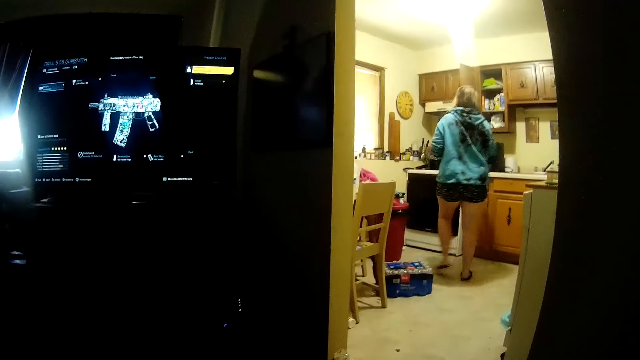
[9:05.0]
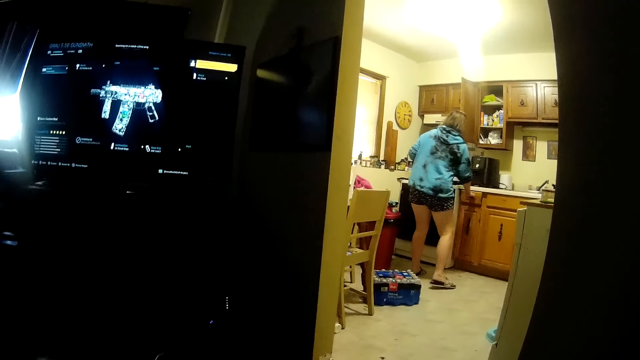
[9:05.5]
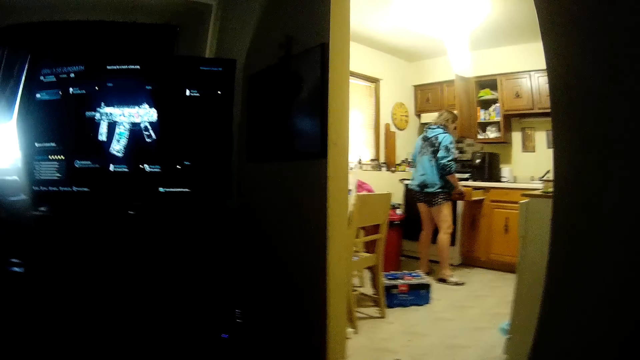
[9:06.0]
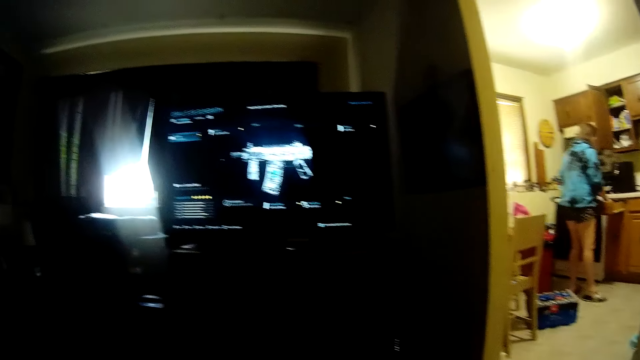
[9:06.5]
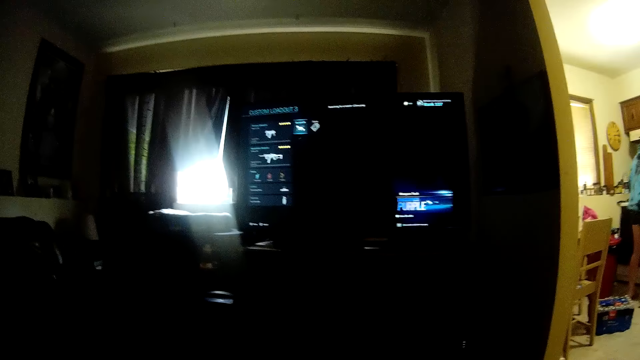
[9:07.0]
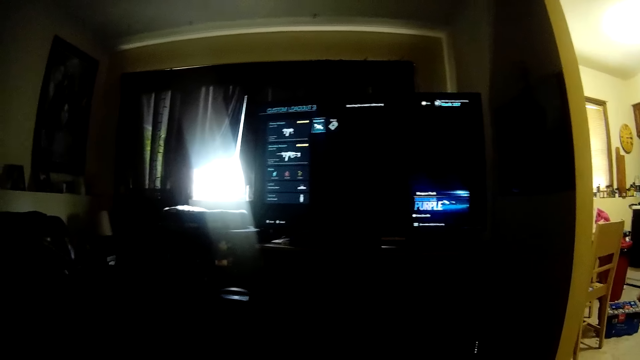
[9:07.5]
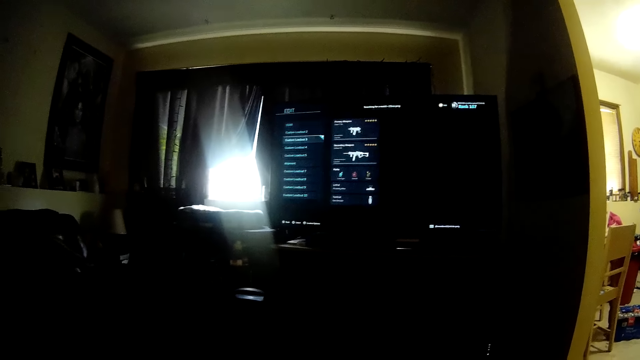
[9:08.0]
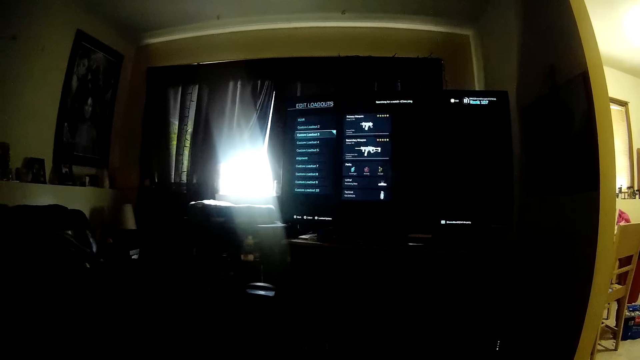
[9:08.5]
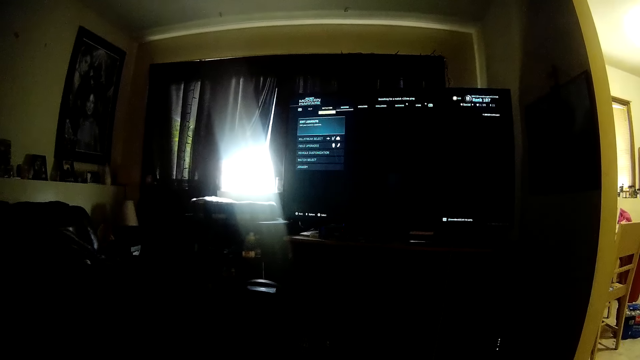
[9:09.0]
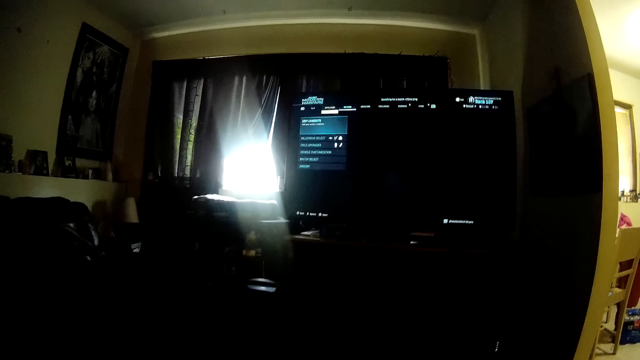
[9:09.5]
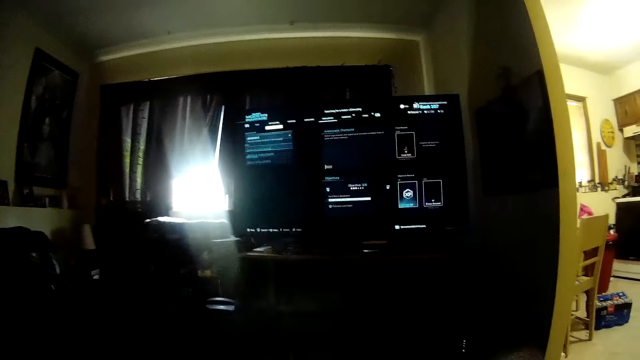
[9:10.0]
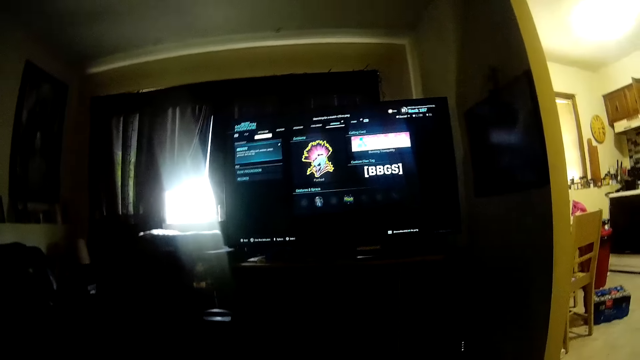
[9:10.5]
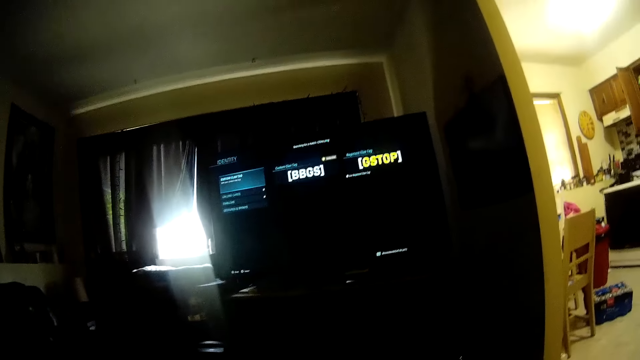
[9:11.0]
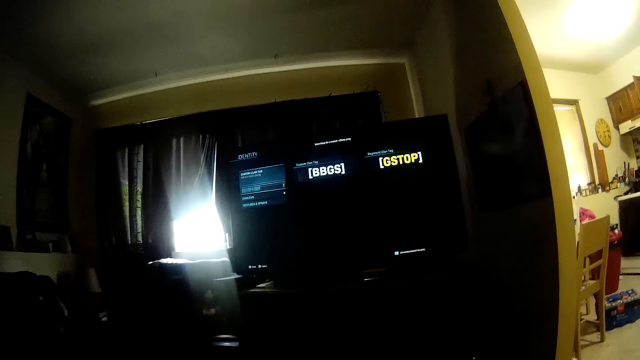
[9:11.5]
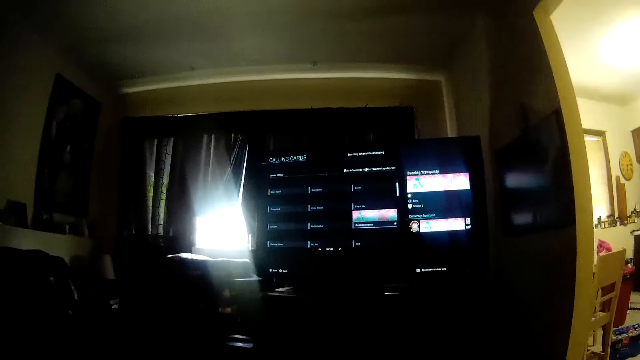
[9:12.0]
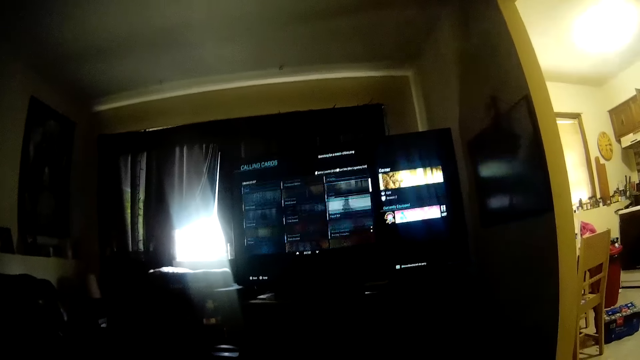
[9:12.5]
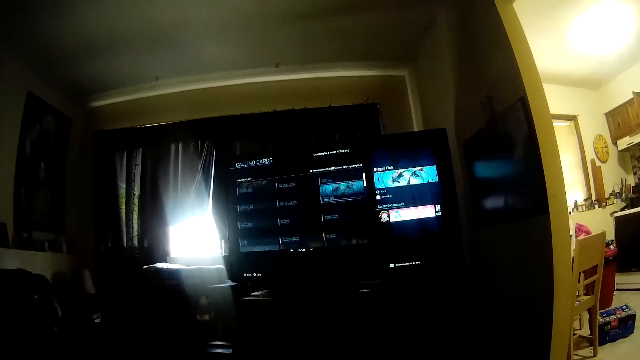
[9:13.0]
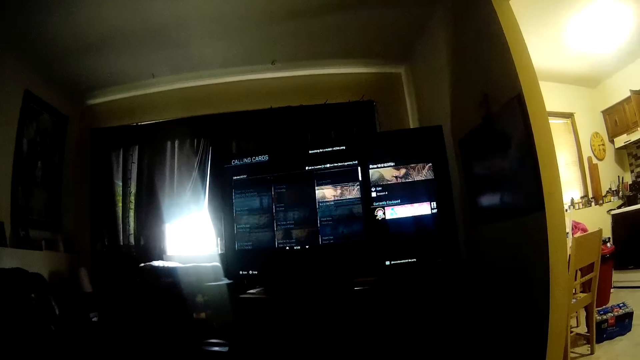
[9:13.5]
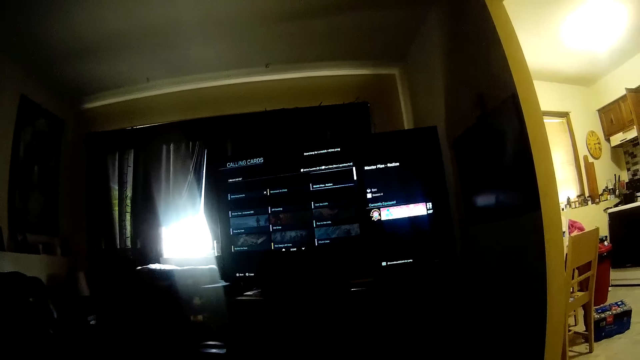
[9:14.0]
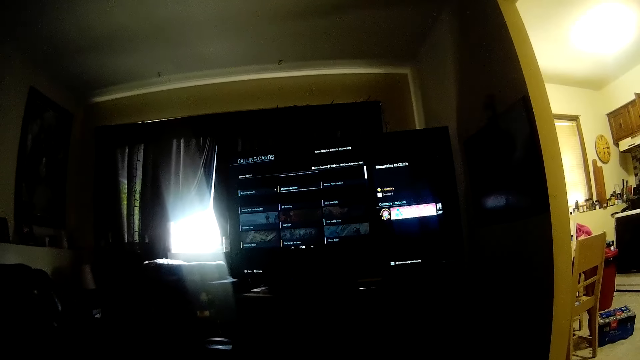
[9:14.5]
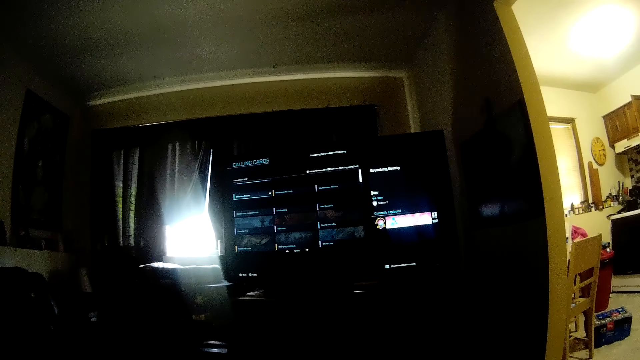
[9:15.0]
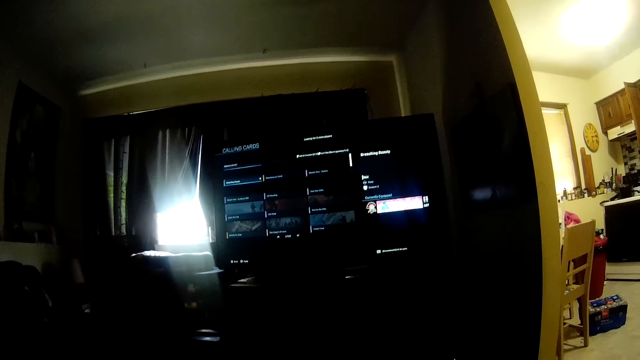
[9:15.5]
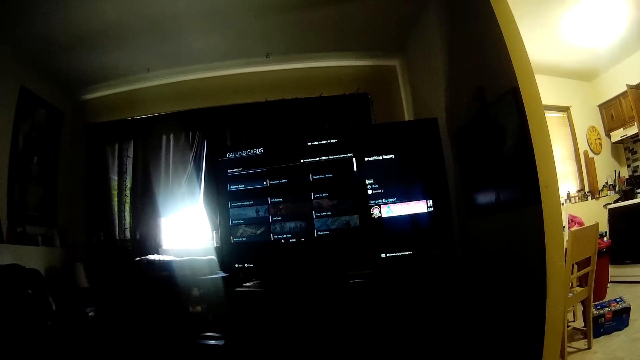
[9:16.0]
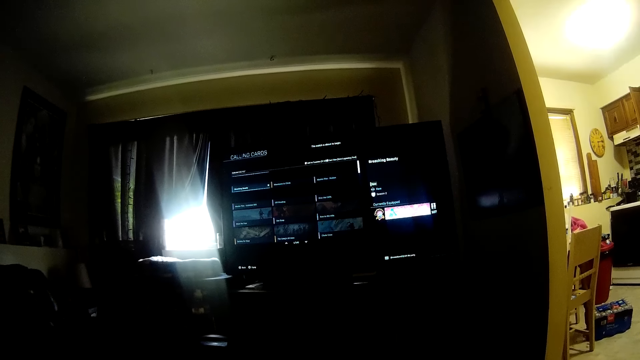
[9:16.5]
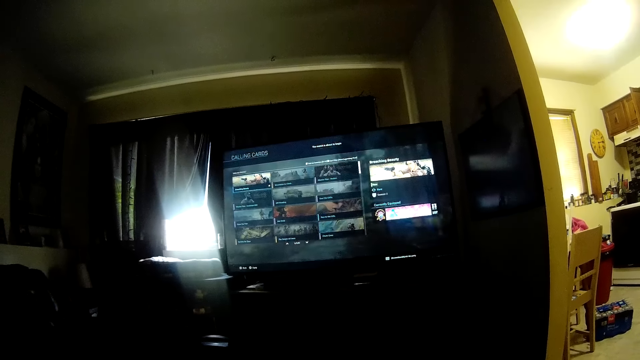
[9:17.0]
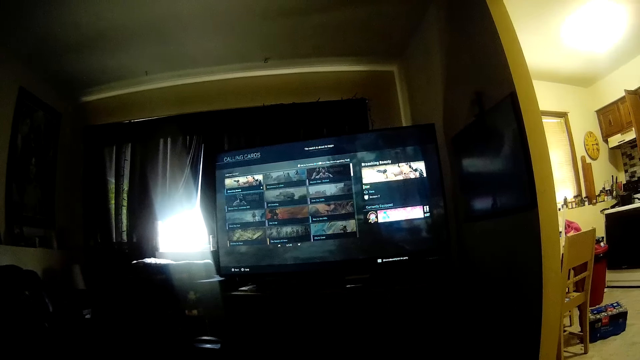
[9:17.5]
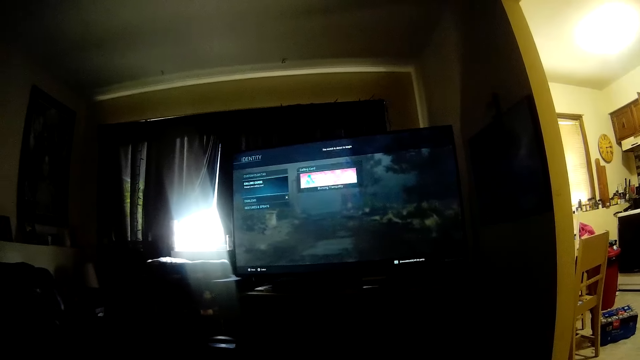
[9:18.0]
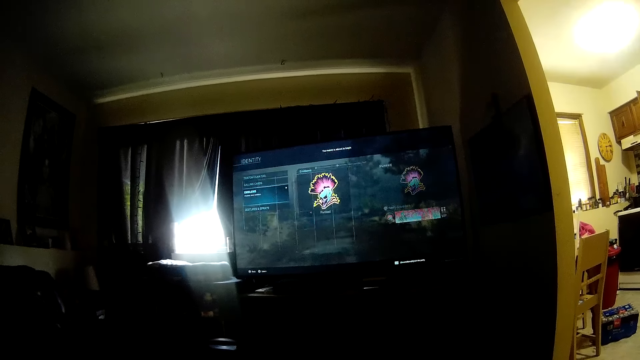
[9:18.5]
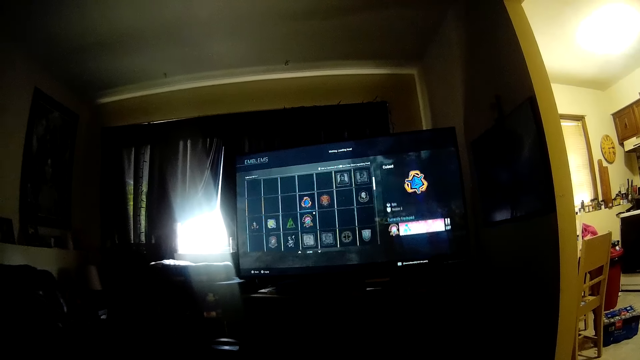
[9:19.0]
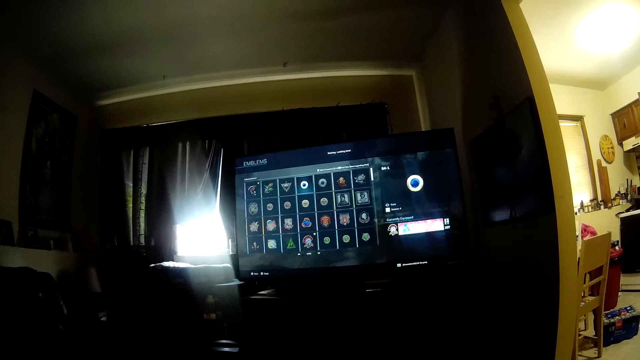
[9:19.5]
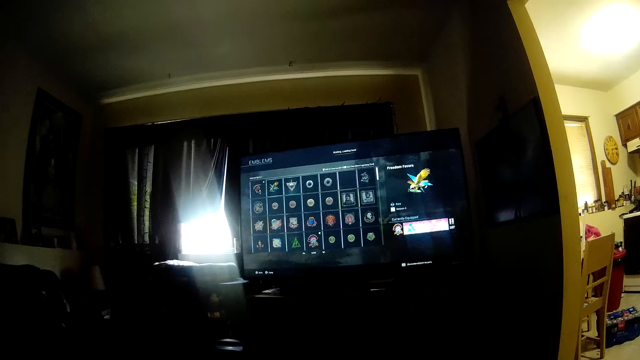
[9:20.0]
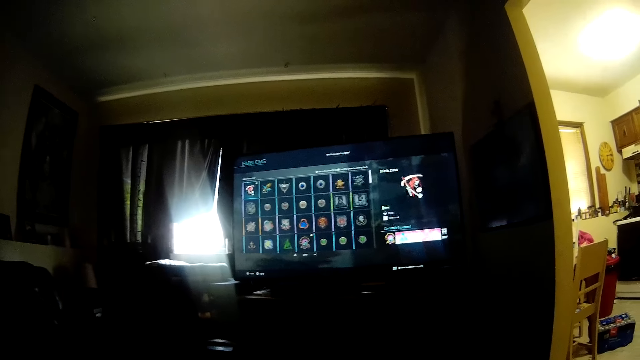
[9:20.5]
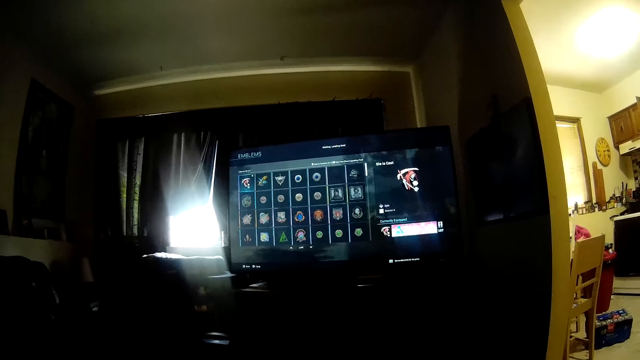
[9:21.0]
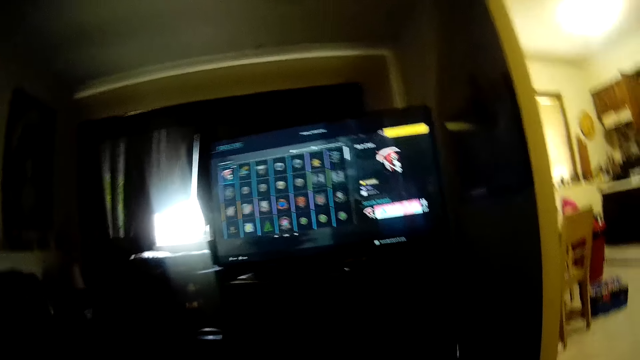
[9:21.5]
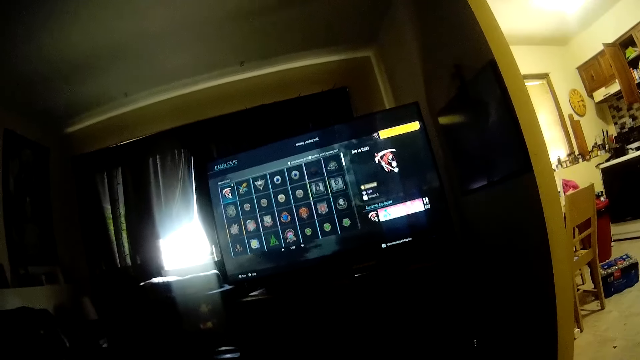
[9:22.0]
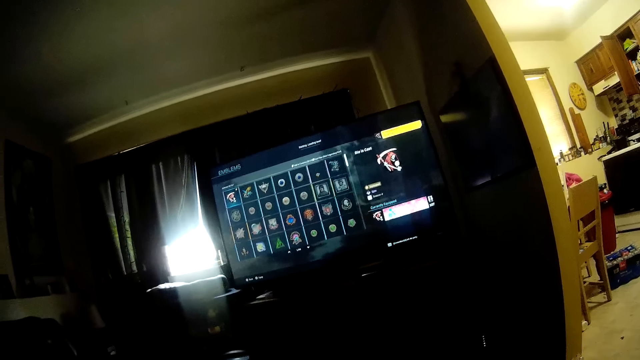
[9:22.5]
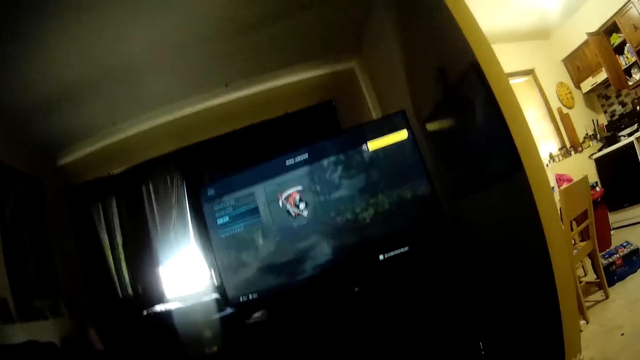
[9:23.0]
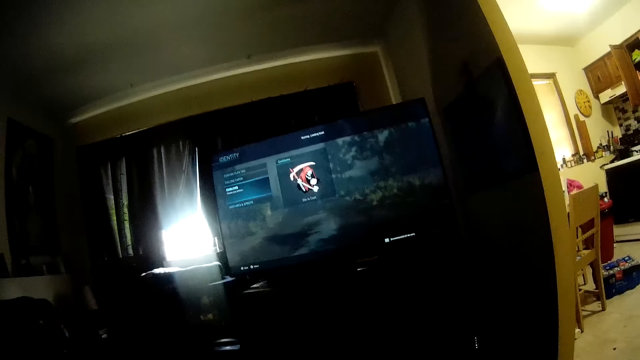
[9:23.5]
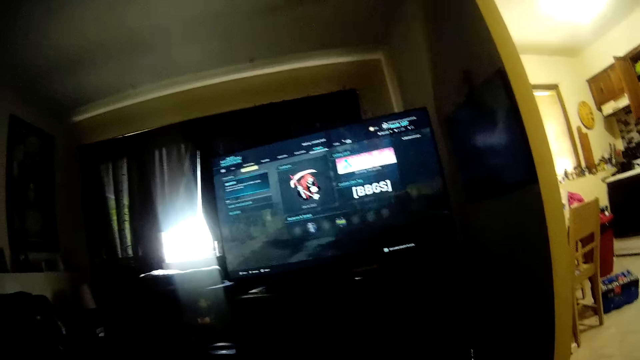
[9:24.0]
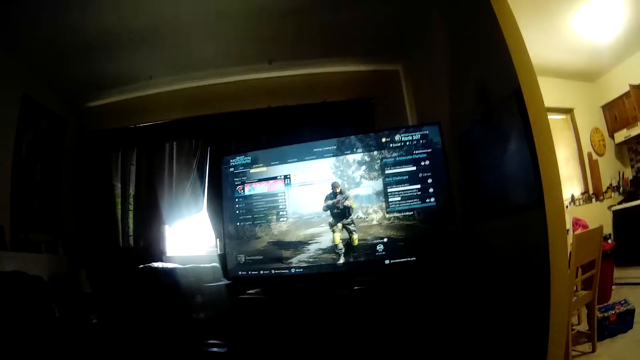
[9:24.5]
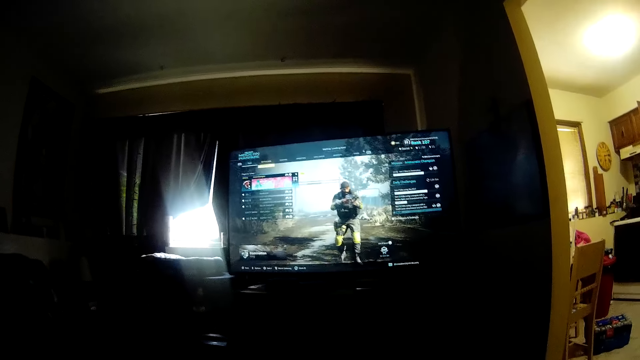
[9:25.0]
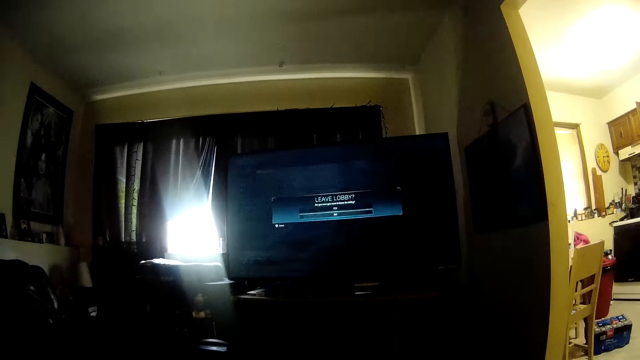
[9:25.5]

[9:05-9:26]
A woman opens the drawer. The camera wearer interacts with the woman.
